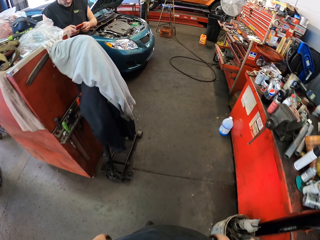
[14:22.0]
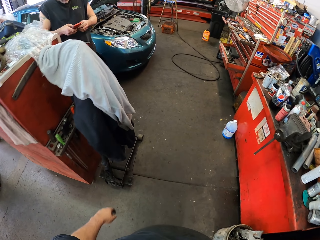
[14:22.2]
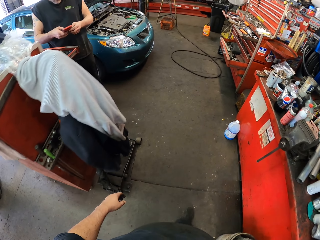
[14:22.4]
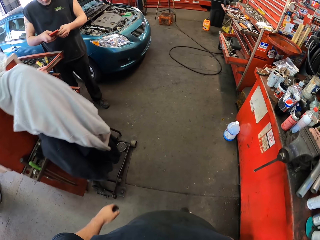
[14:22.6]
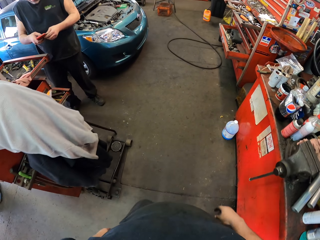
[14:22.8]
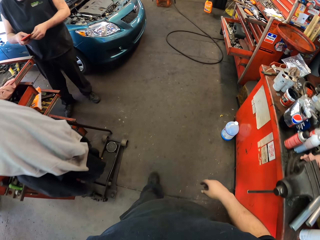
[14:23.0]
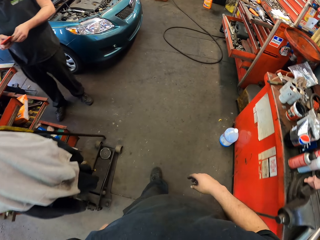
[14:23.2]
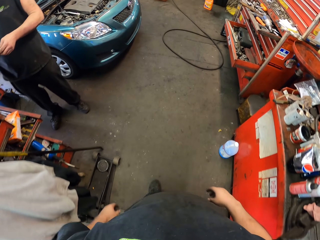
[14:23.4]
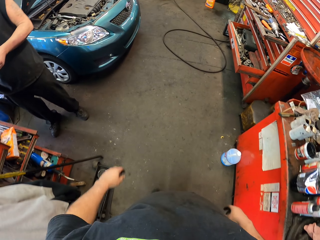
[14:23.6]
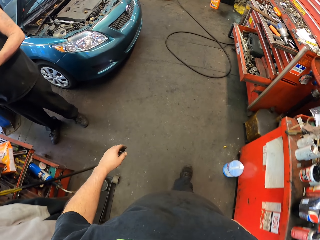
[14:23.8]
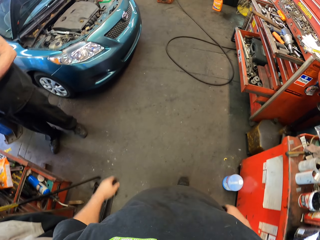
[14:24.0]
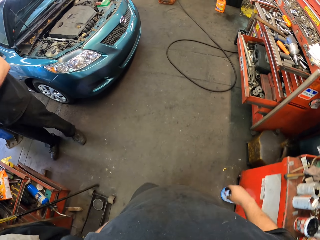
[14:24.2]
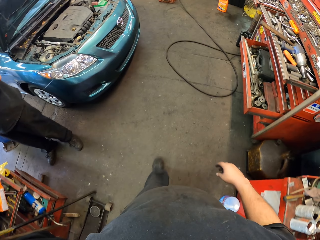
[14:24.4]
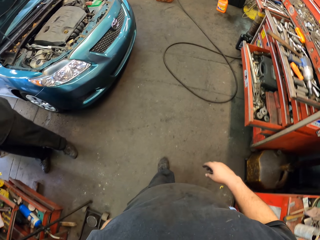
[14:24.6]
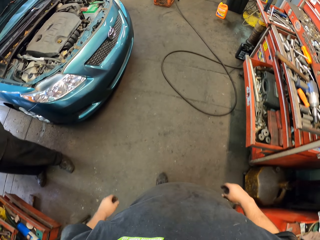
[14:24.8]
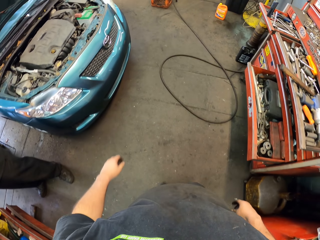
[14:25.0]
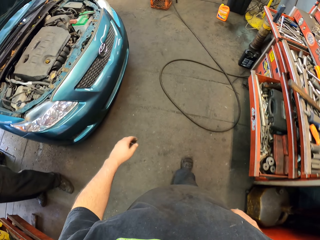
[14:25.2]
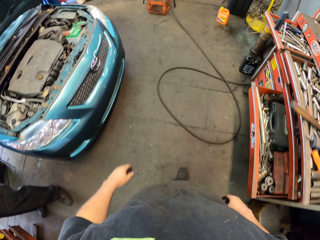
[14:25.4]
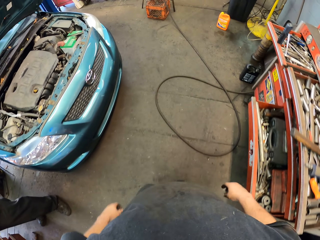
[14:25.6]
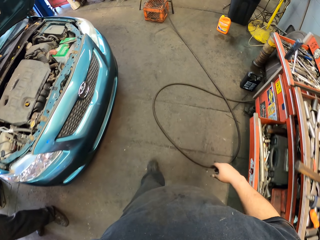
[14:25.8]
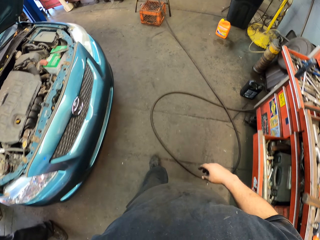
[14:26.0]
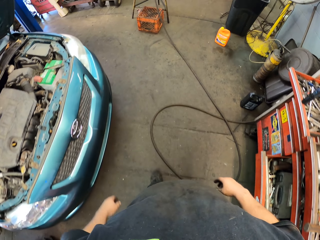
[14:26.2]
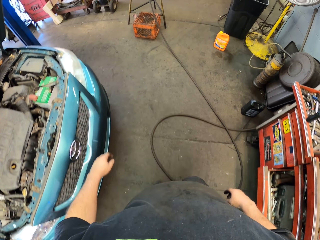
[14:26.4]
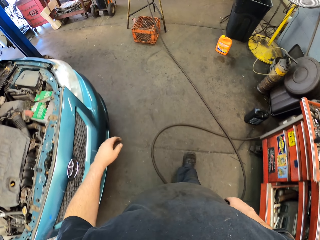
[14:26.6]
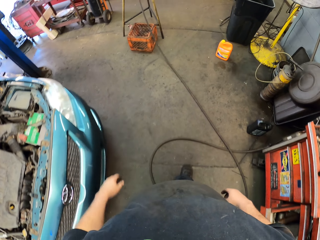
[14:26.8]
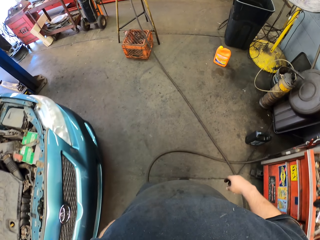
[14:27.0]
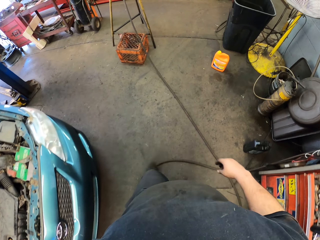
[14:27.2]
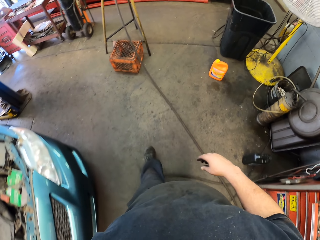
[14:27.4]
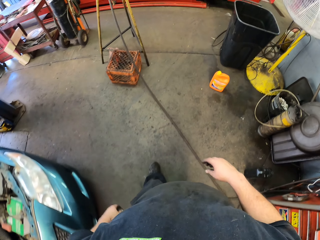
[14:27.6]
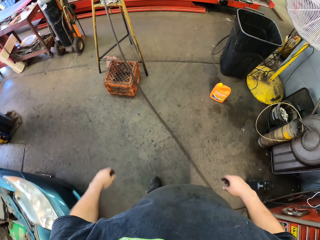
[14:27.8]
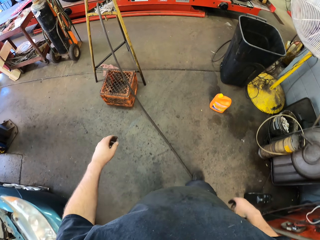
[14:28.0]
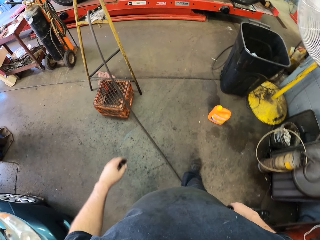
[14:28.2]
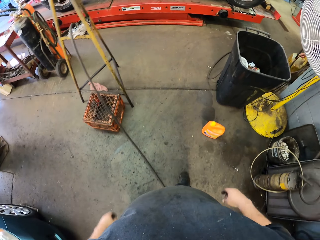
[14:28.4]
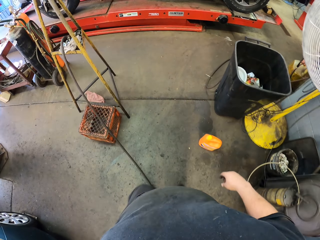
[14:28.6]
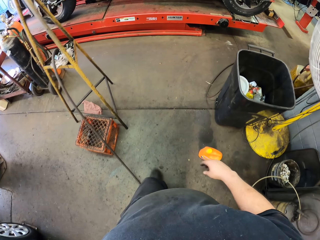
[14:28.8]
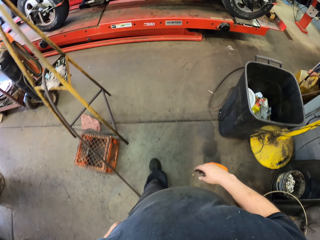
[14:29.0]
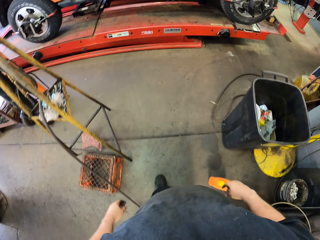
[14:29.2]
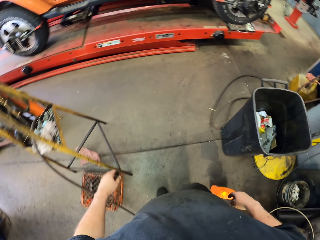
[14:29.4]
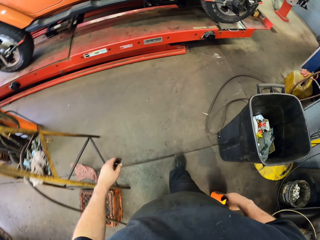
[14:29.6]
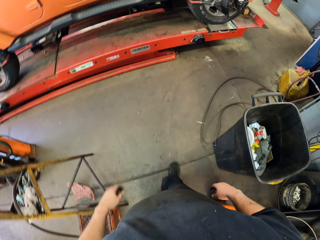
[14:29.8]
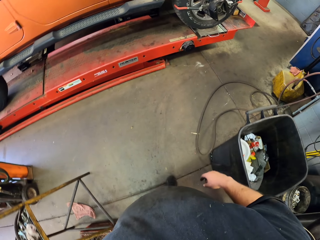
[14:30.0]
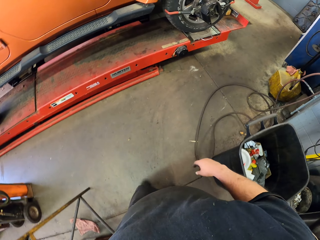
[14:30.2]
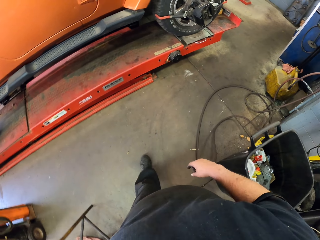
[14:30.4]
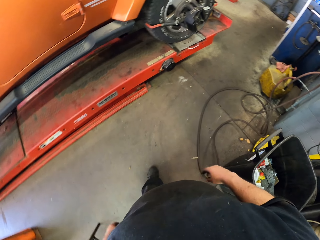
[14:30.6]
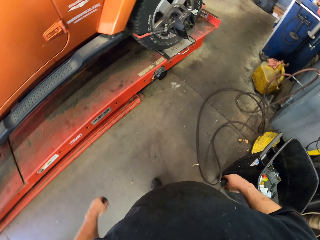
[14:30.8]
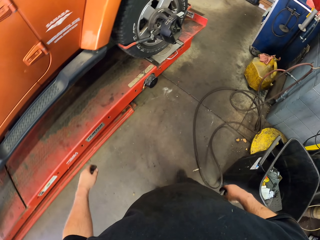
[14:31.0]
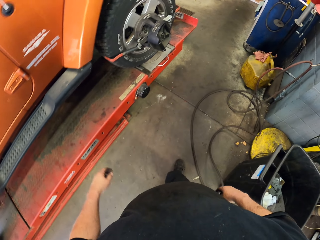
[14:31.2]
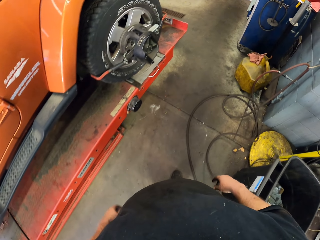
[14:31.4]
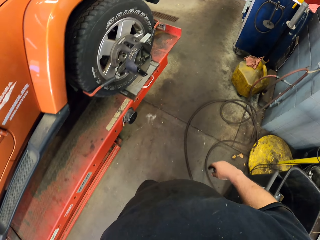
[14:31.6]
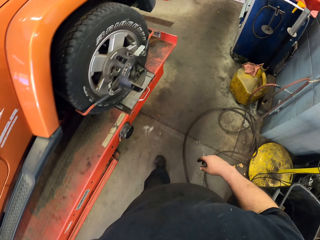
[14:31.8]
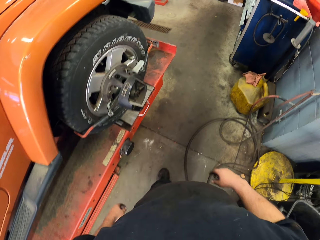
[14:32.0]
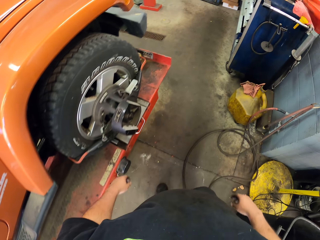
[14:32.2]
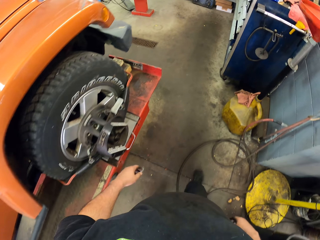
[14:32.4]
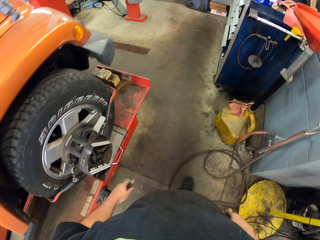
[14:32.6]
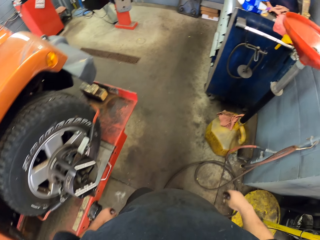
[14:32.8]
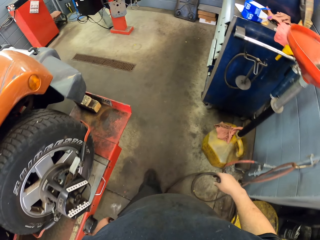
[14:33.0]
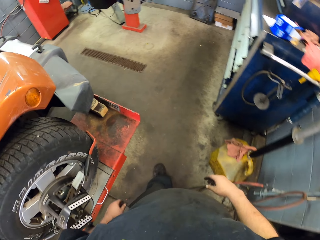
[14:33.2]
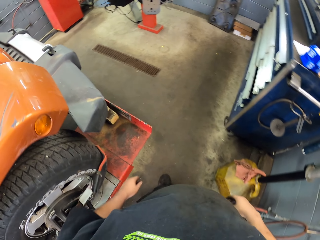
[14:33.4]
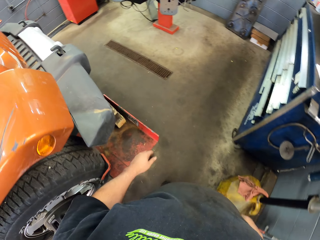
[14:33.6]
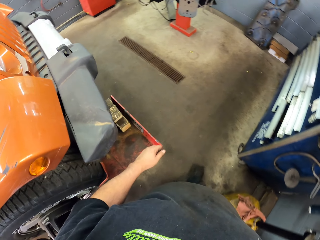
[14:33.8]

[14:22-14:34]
The camera wearer interacts with a man. They move around the garage.

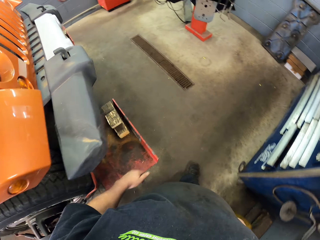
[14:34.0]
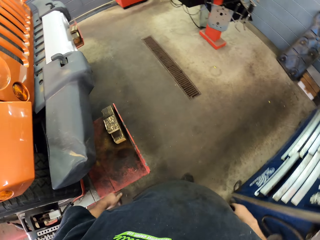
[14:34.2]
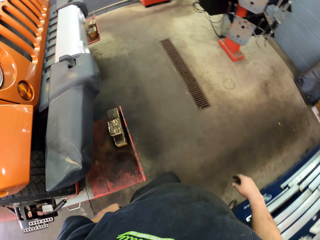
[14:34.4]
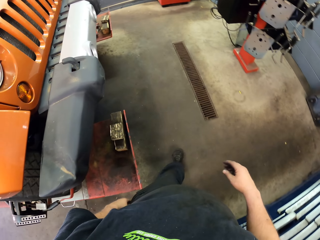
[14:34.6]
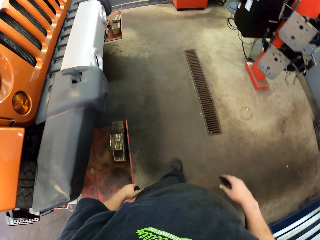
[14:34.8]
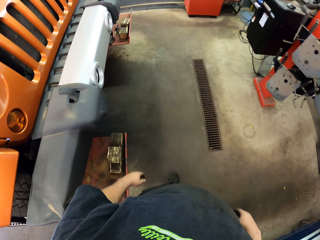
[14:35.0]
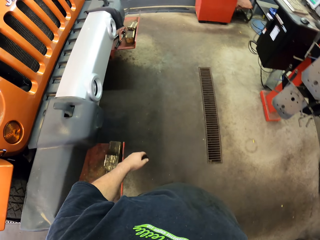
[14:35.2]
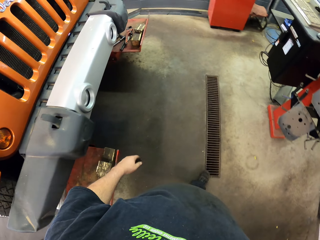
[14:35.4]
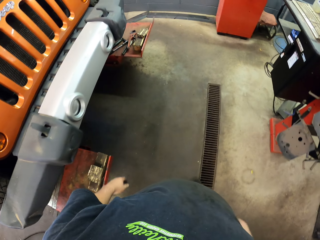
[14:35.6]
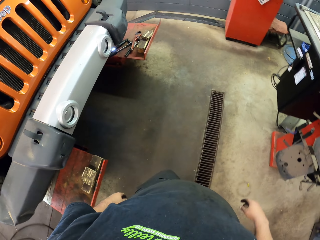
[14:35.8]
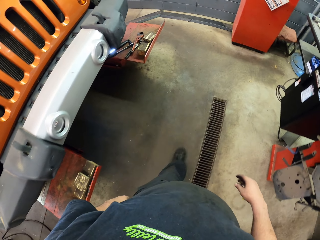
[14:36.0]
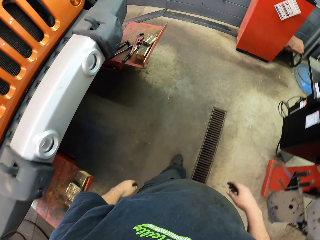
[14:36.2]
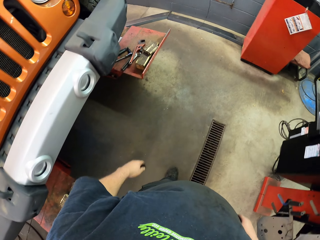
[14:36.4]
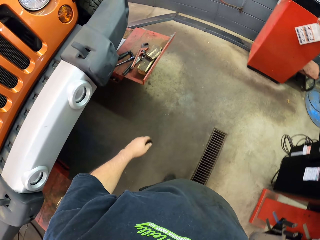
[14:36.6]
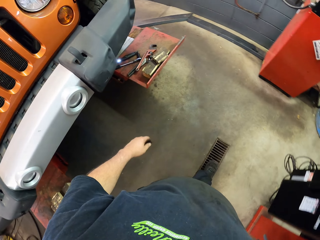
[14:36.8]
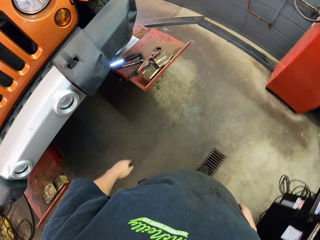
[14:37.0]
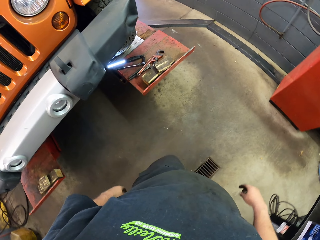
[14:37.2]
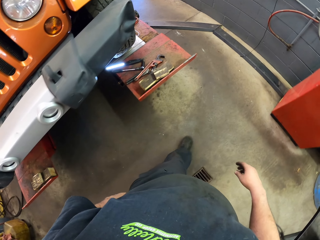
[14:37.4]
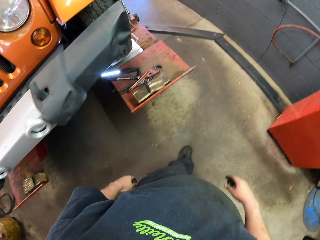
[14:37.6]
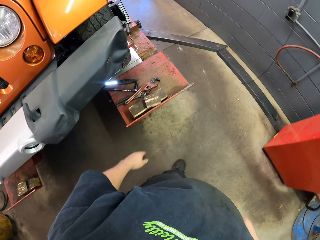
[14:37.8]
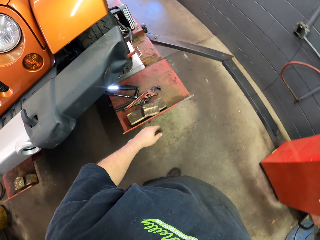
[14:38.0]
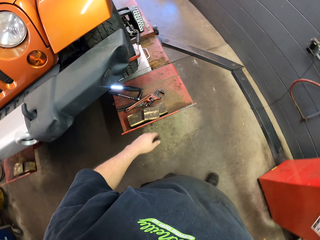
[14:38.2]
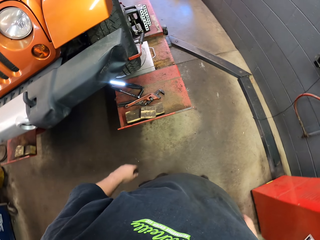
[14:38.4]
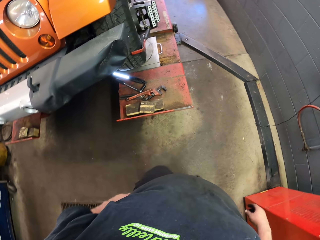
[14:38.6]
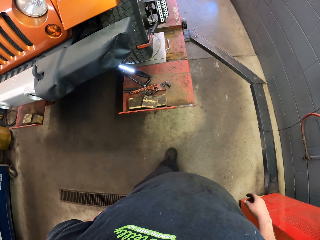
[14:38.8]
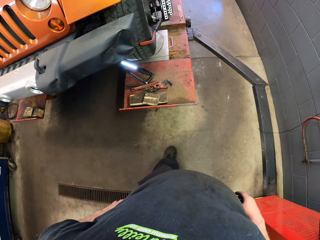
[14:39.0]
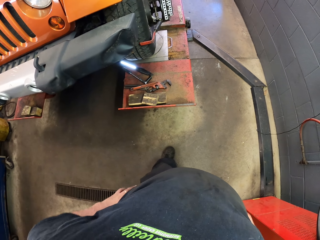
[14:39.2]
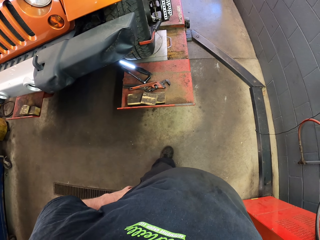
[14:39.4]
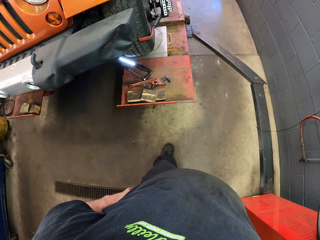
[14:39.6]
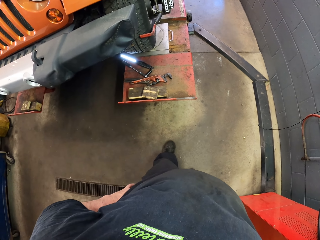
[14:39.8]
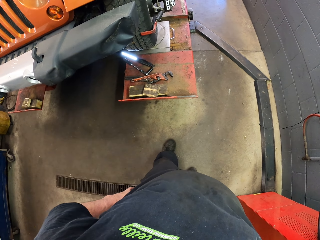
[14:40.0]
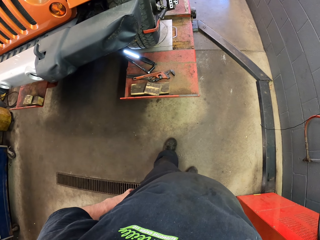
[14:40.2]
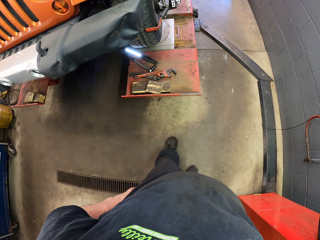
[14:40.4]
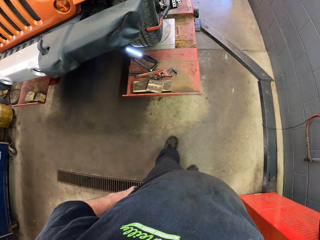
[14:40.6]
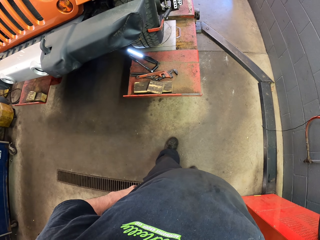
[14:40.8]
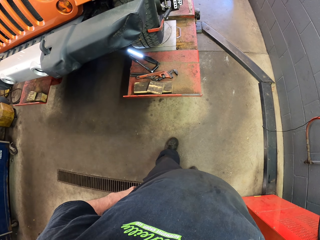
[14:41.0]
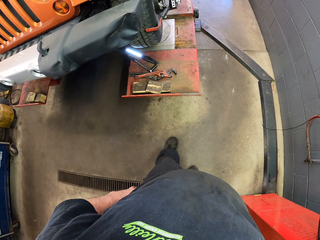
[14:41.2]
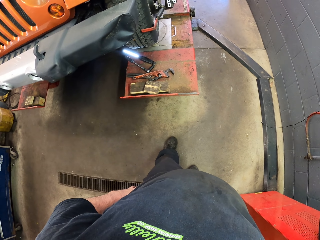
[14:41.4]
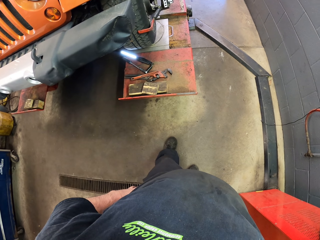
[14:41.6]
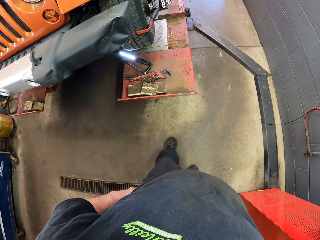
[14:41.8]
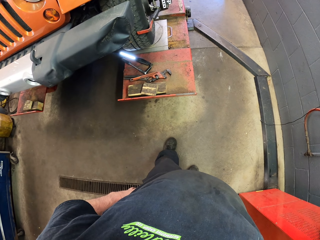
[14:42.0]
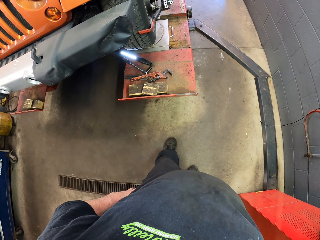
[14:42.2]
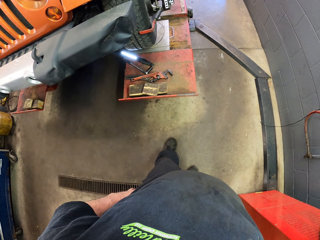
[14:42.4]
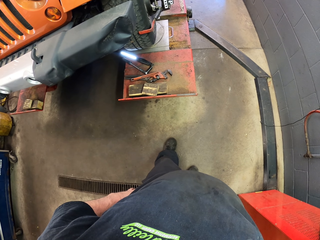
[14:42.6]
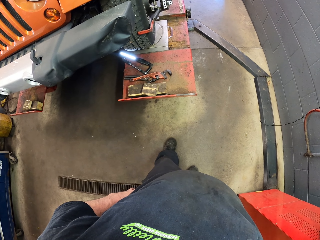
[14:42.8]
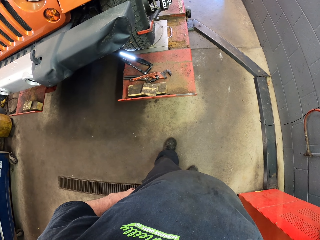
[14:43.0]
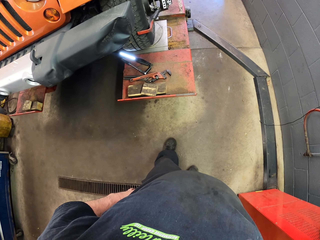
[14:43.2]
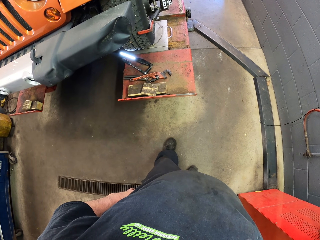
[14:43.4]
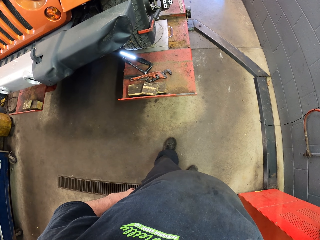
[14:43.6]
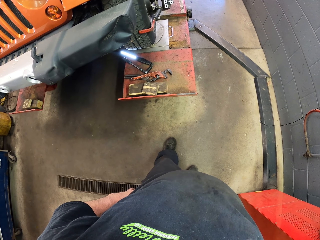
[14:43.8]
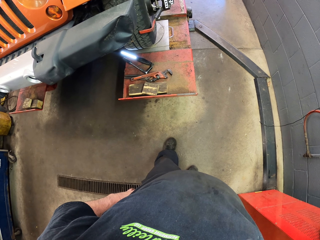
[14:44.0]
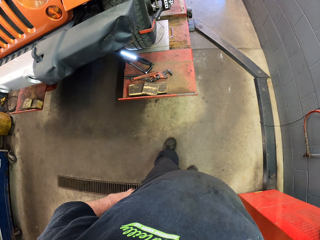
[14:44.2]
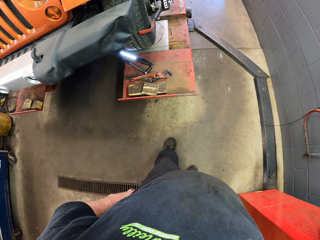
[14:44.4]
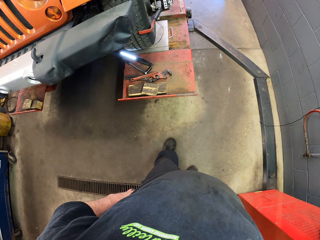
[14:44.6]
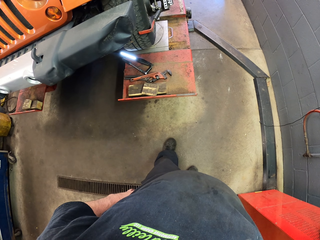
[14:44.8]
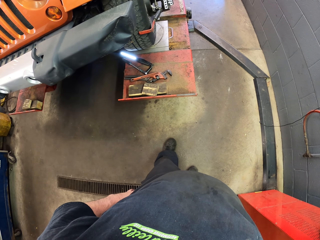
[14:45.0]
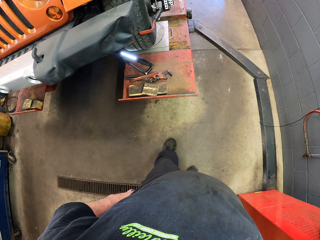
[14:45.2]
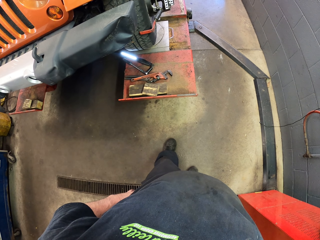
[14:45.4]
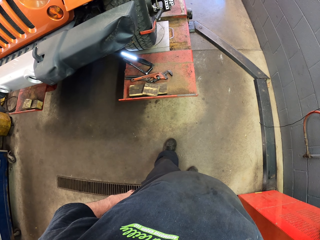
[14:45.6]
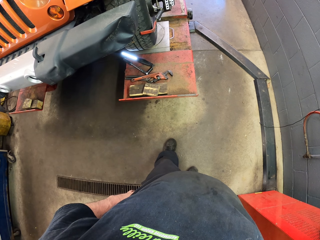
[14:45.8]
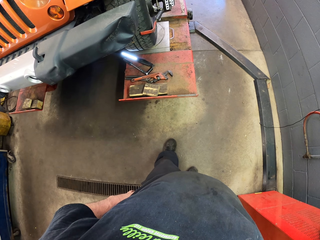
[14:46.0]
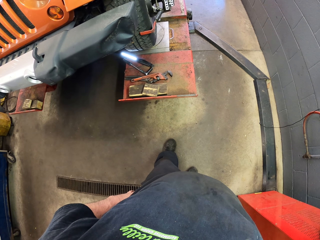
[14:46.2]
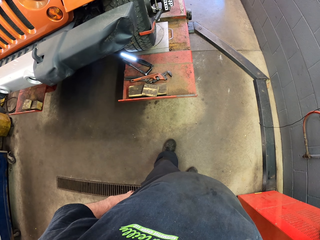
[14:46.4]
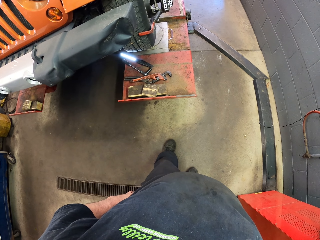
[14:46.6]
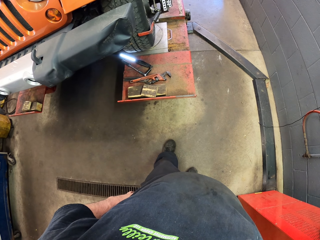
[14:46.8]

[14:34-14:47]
The camera wearer touches the waist. They stop moving.
